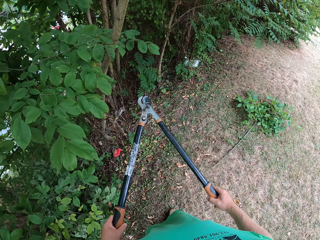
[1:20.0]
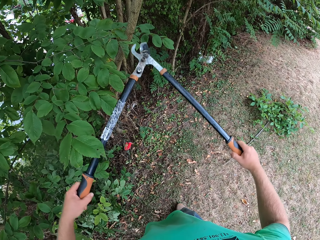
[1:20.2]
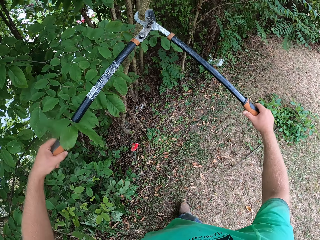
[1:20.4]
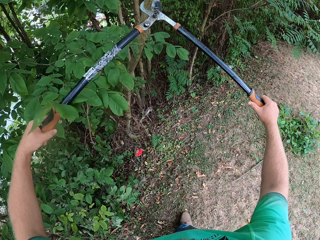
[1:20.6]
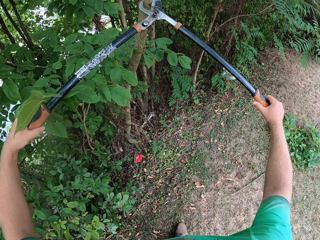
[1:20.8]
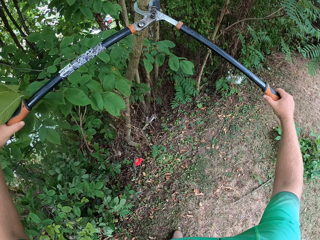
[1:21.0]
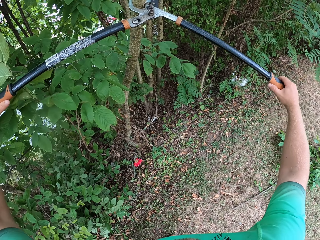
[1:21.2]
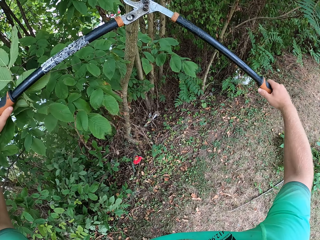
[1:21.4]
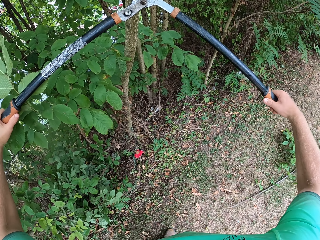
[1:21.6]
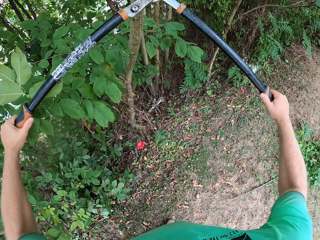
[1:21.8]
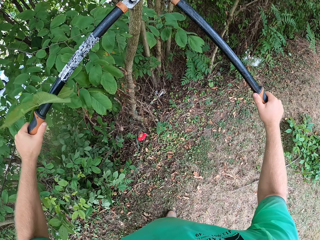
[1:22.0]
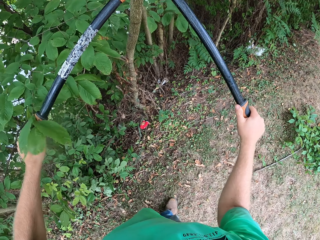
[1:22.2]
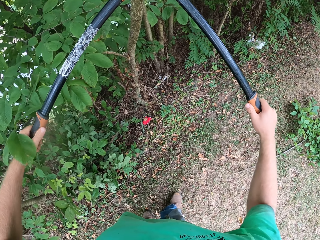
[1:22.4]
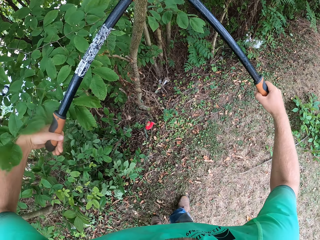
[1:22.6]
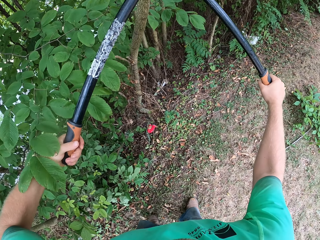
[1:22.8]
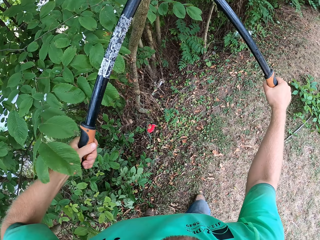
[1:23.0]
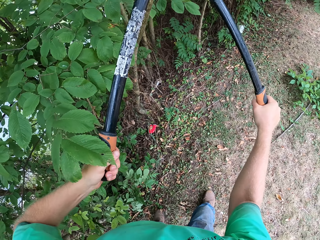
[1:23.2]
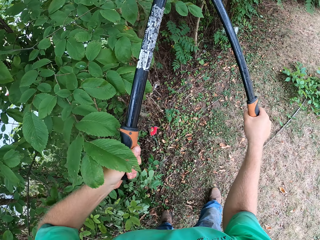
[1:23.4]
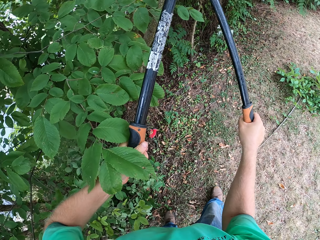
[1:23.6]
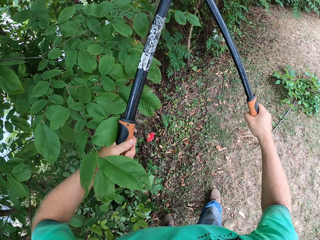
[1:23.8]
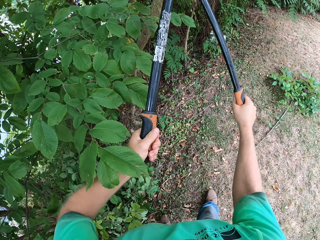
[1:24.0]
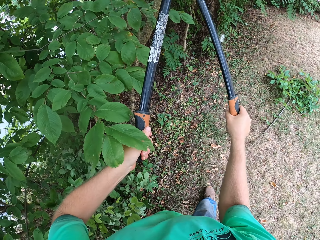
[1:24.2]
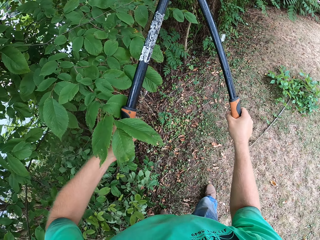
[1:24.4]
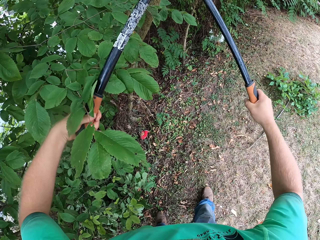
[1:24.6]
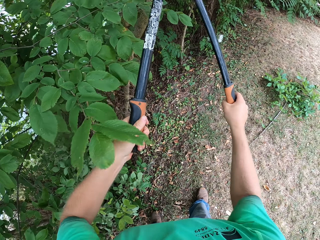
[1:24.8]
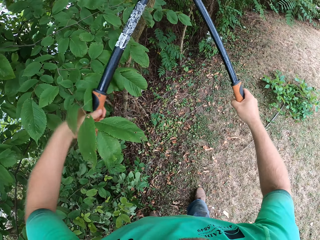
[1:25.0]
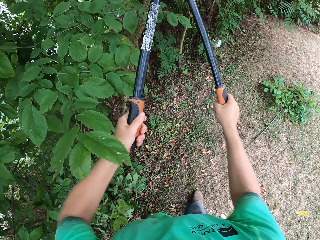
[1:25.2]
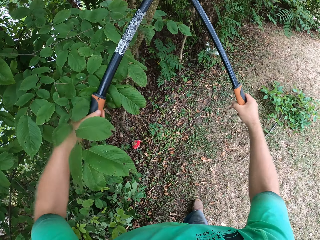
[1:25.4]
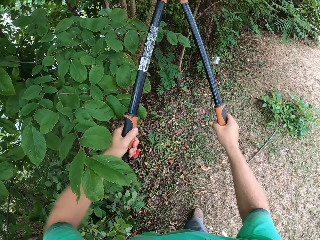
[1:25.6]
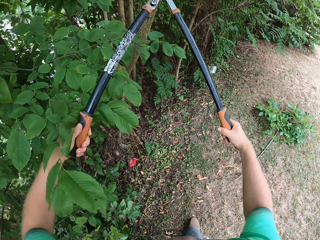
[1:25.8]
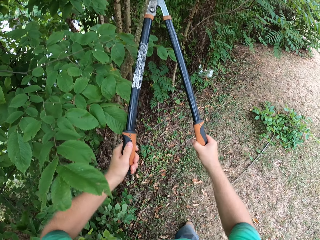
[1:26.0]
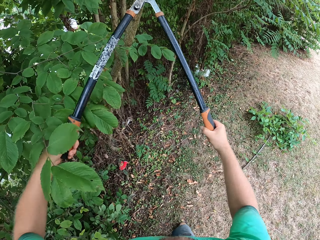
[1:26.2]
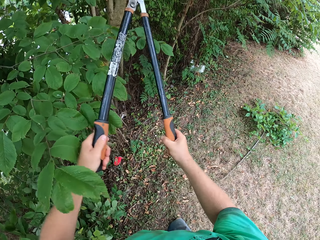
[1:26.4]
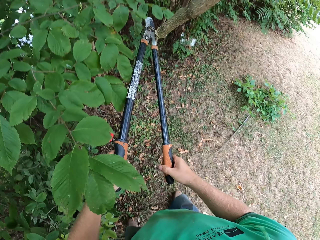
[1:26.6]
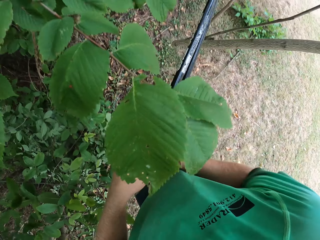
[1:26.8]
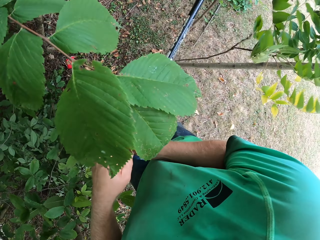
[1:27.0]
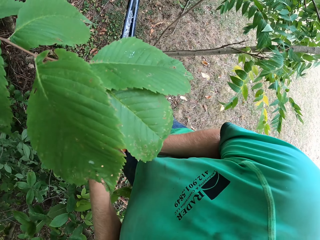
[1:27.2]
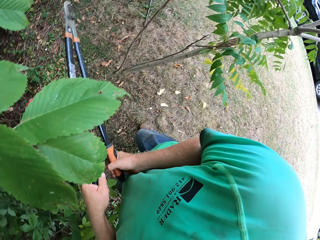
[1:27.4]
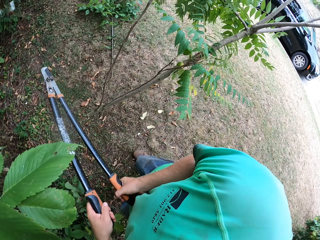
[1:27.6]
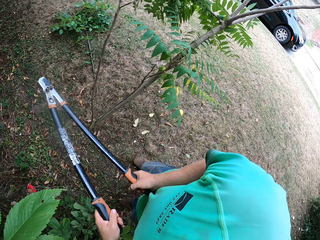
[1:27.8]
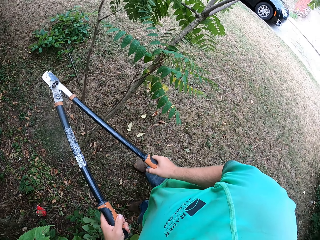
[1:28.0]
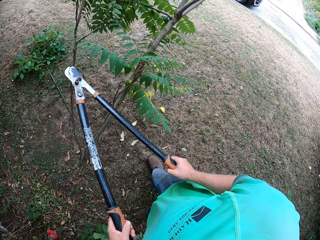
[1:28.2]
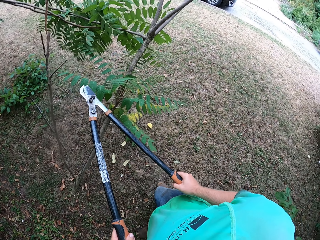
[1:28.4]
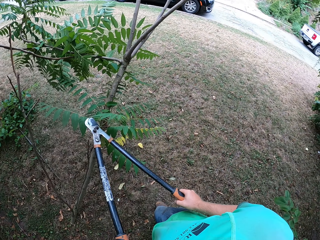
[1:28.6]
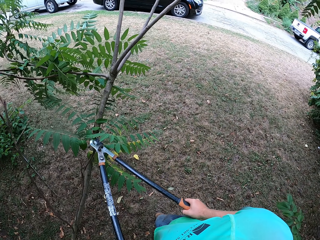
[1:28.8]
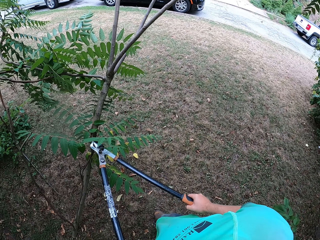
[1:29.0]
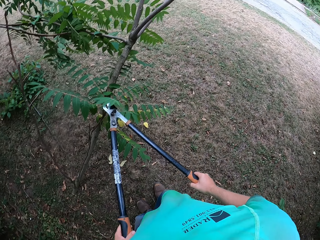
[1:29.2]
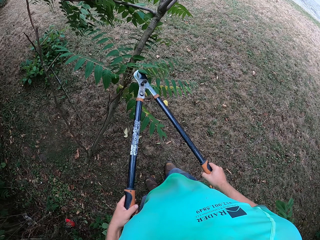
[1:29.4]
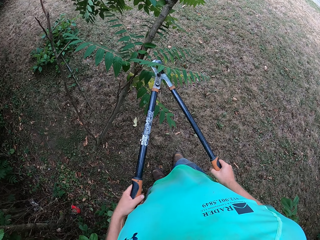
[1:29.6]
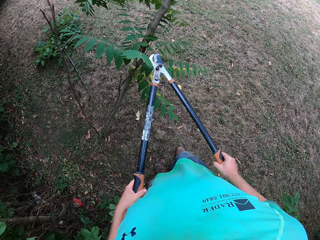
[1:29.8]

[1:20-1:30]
The camera wearer cuts the stem. They cut a branch of a tree with the hand shears in both hands.

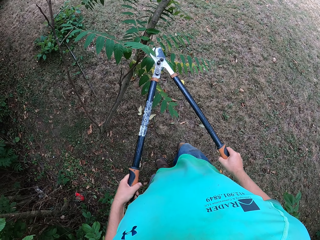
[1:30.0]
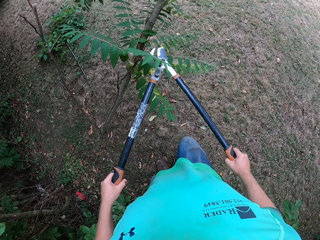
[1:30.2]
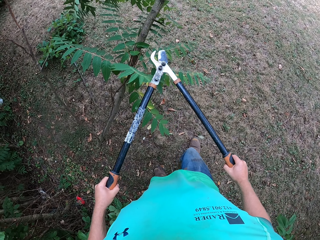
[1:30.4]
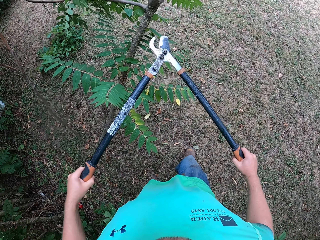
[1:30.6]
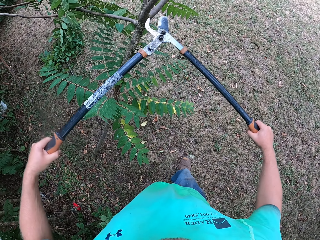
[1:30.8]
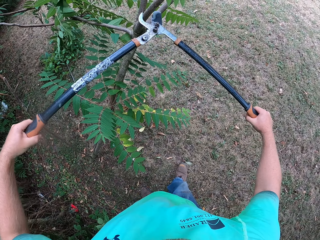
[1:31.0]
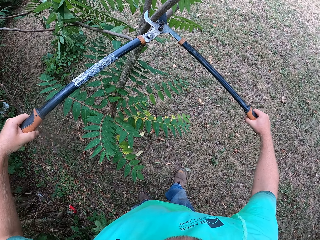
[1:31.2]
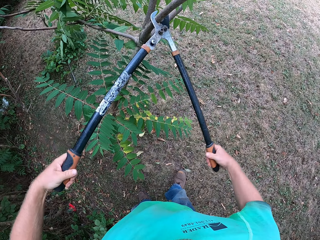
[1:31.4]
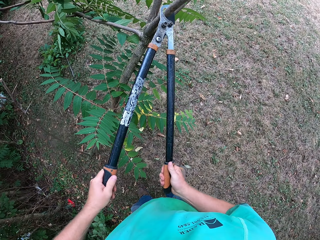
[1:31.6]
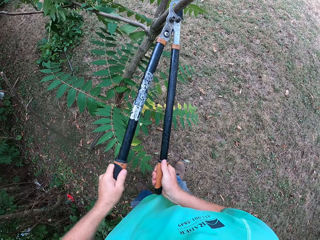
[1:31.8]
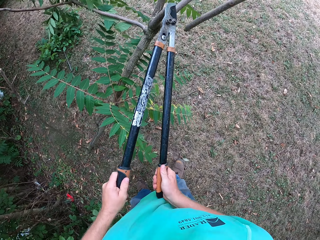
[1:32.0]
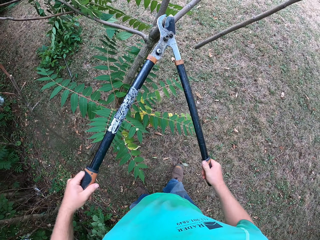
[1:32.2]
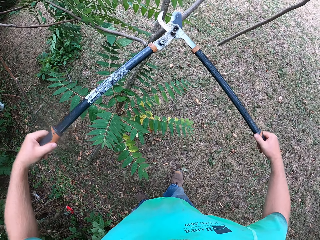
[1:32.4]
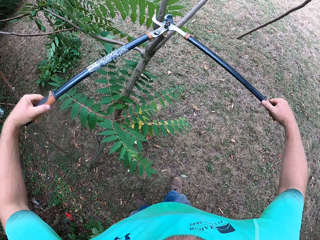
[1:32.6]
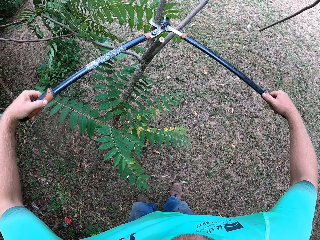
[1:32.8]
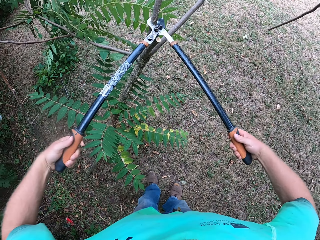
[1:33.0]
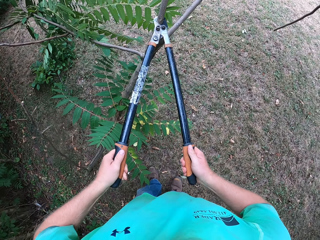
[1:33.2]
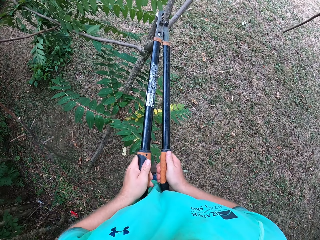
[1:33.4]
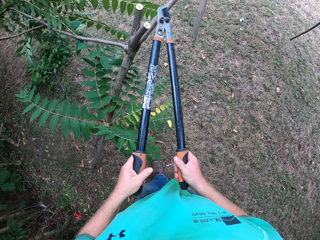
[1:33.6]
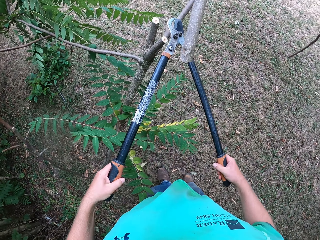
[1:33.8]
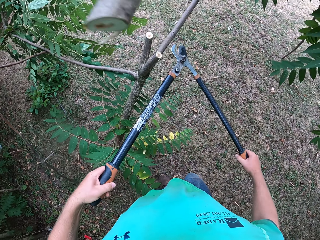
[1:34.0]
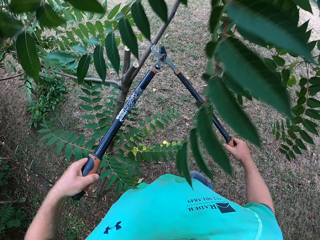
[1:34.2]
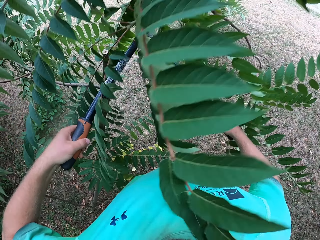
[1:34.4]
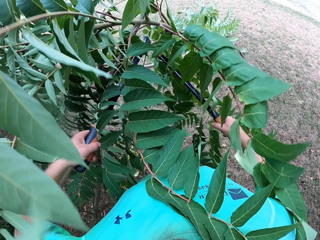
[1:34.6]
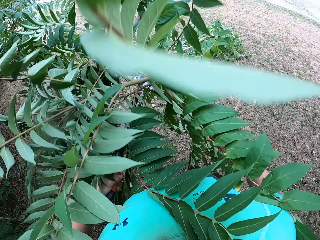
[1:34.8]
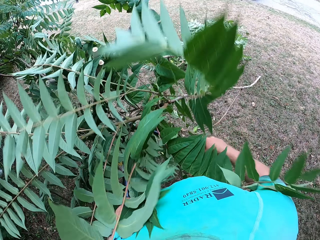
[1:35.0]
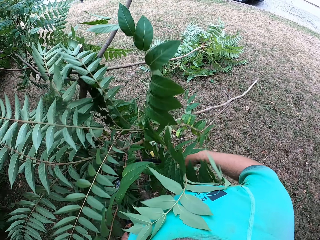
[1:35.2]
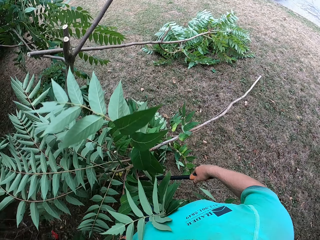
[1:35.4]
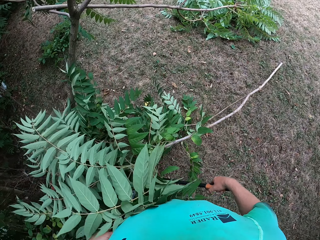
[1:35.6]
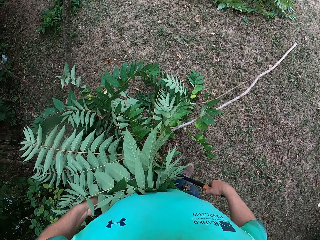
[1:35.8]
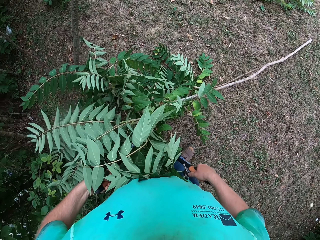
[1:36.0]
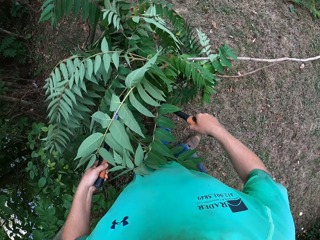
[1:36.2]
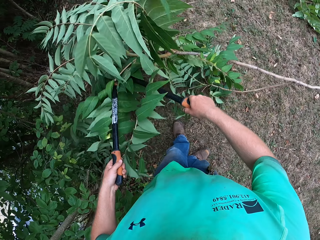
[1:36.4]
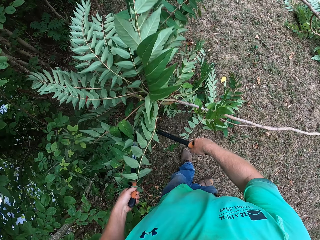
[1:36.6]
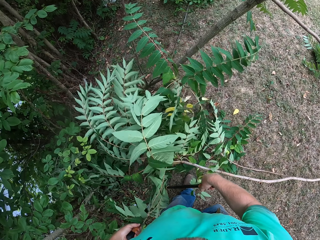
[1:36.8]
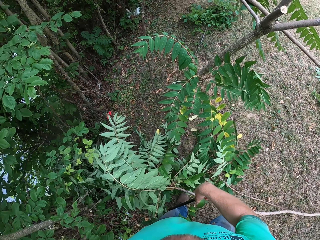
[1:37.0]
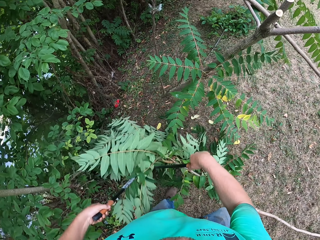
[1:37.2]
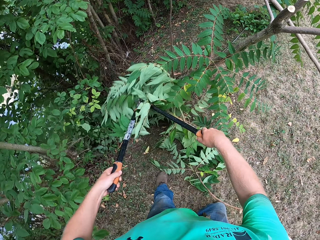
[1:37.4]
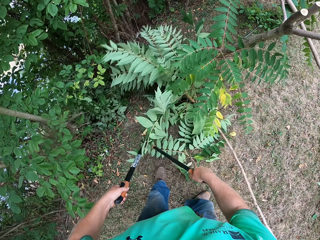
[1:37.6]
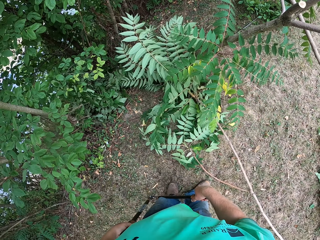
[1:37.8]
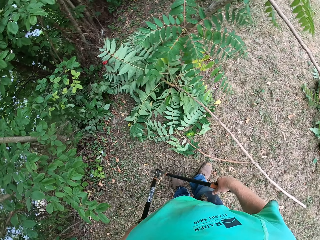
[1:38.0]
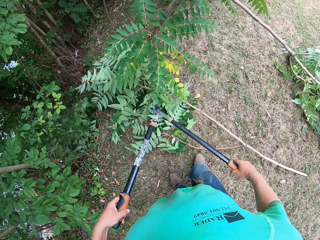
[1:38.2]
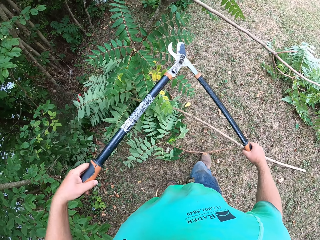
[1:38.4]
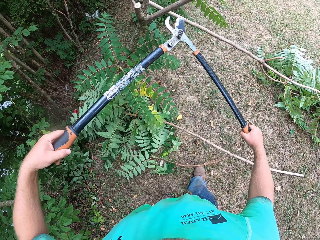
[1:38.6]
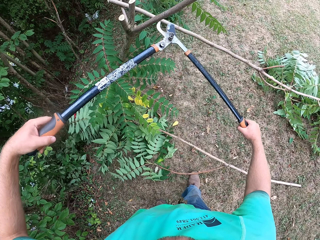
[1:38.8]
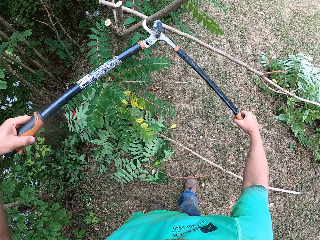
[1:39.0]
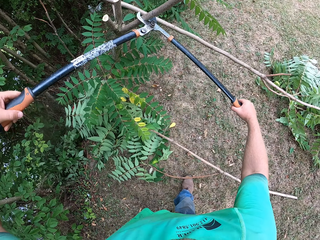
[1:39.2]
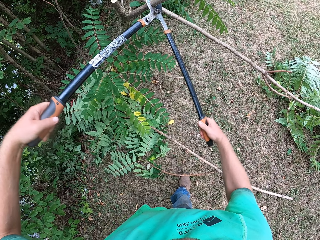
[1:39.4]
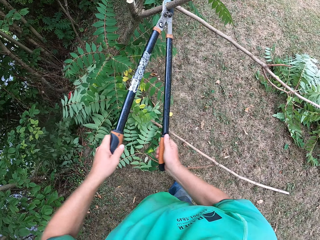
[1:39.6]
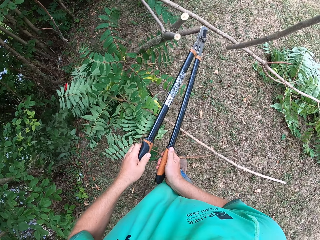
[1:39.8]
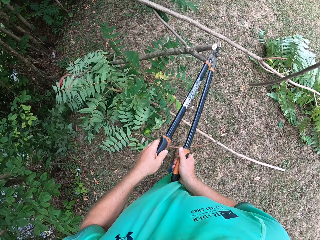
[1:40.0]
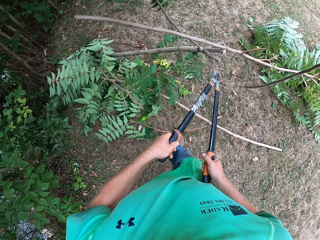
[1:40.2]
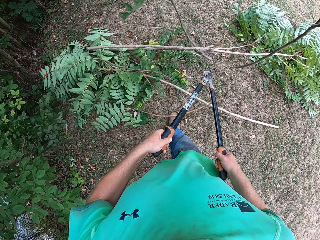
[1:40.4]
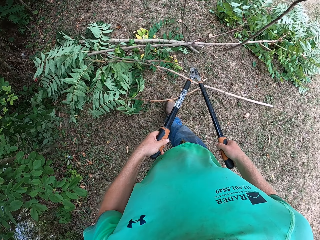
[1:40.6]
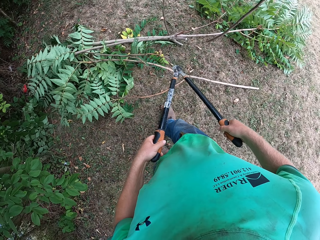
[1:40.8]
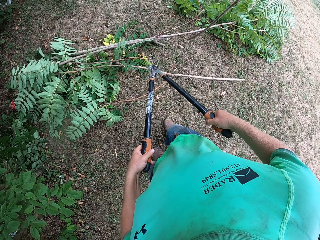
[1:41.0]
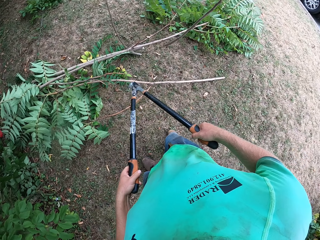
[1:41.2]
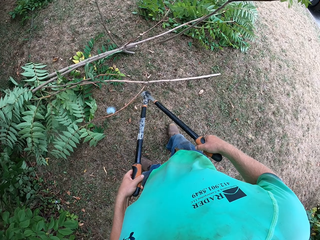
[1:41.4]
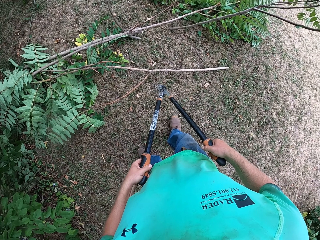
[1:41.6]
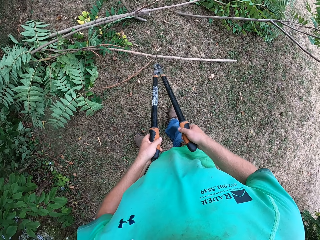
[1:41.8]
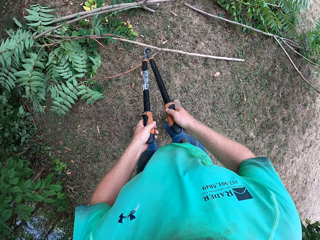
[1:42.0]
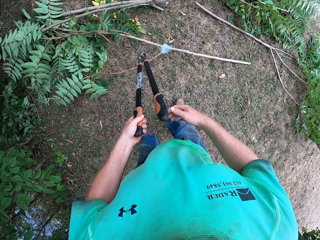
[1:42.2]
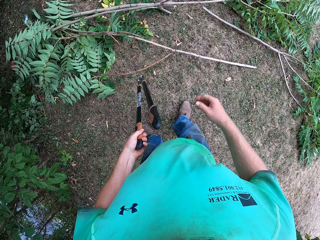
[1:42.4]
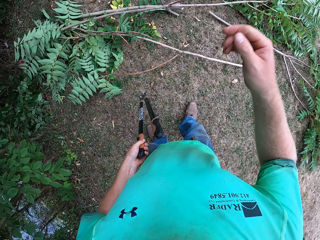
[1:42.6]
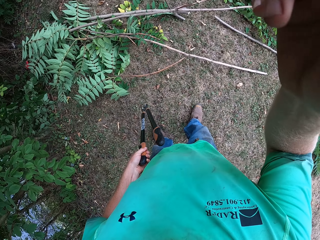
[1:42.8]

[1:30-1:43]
The camera wearer cuts a branch of the tree with the hand shears in both hands. They cut a branch of the tree with the hand shears in both hands again. They move the stem with the scissors. They cut the branch of the tree with the hand shears in both hands.
